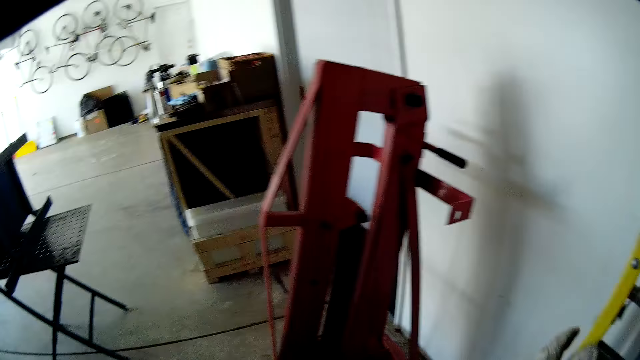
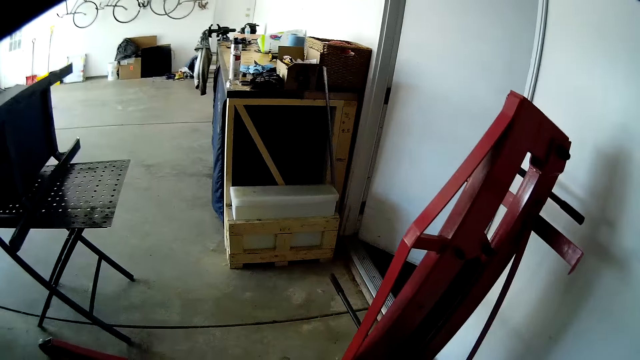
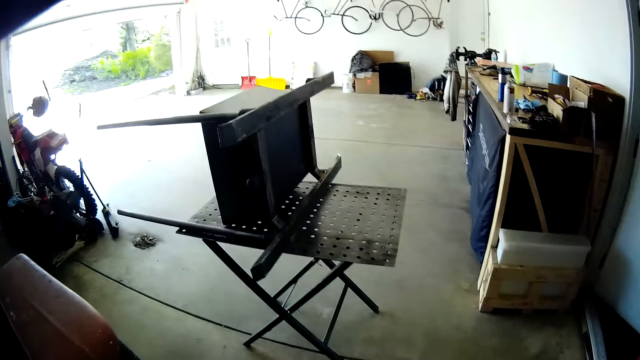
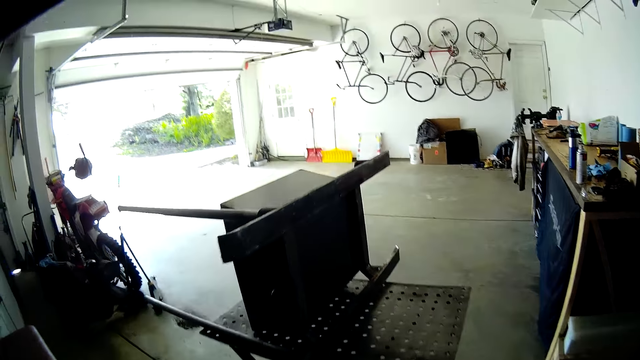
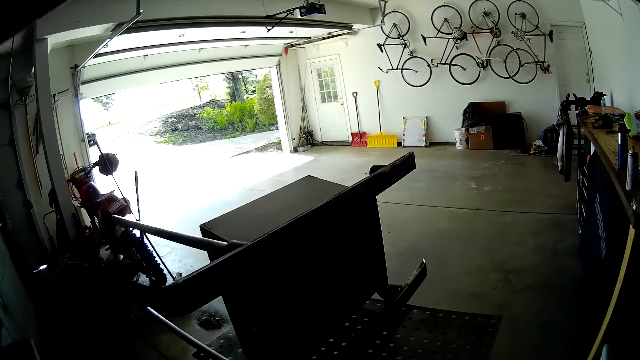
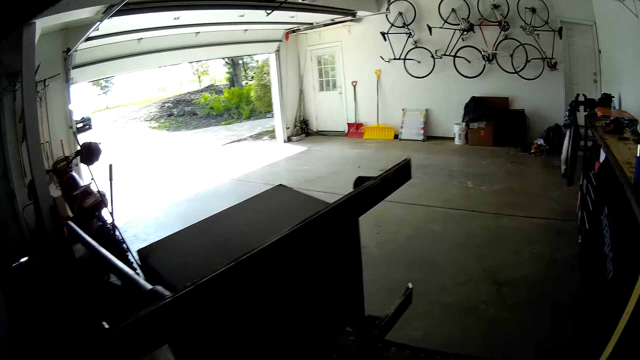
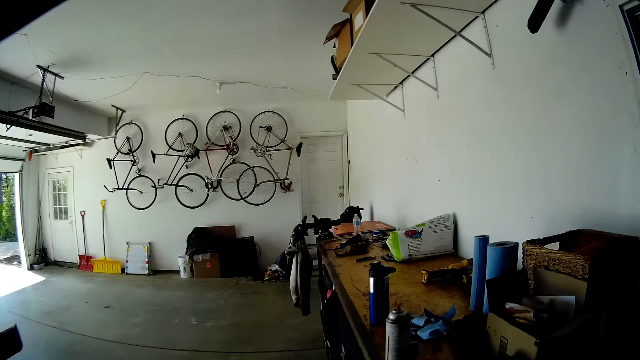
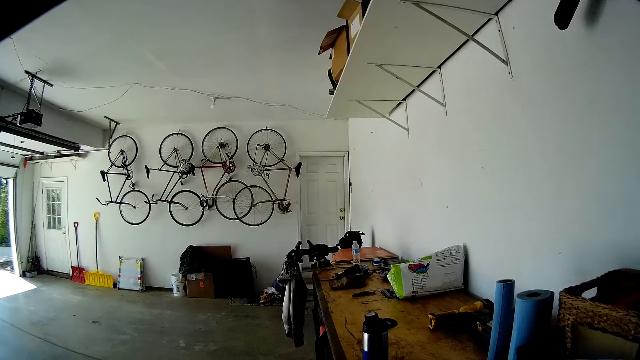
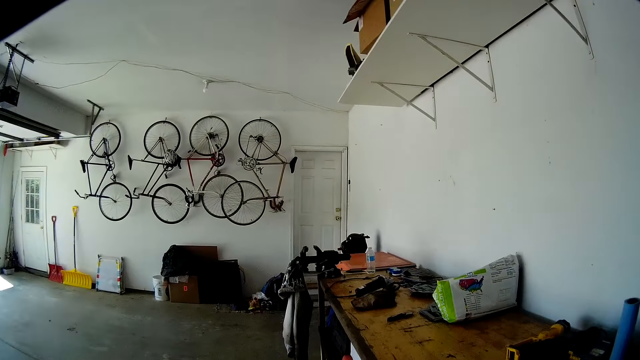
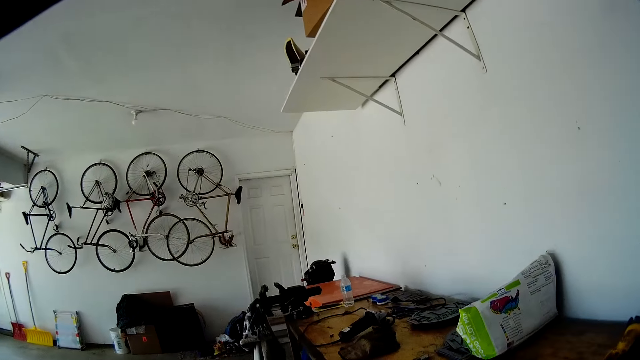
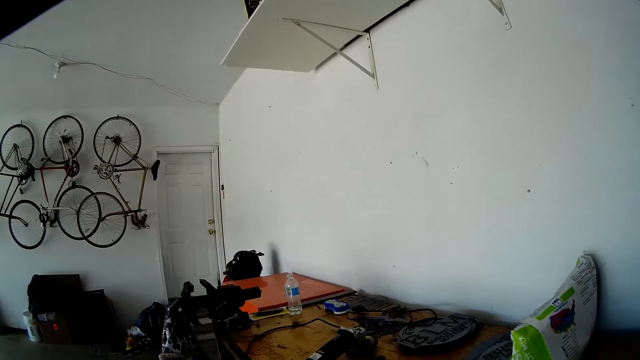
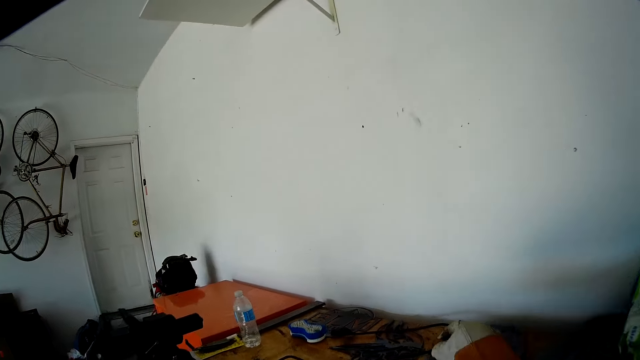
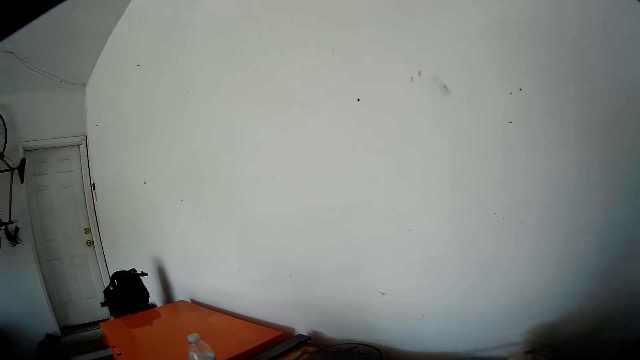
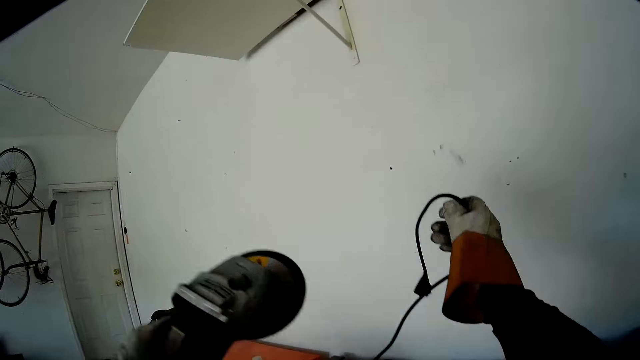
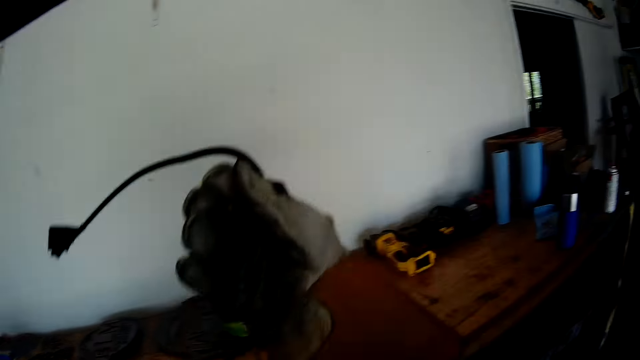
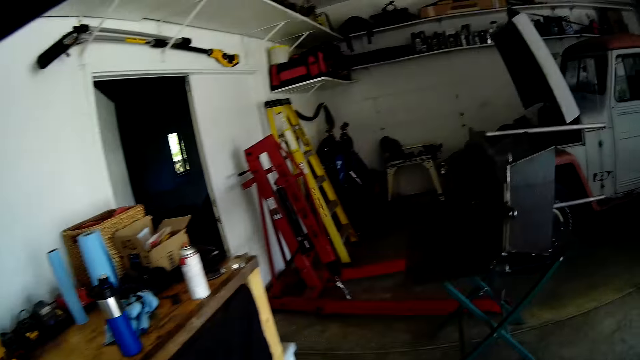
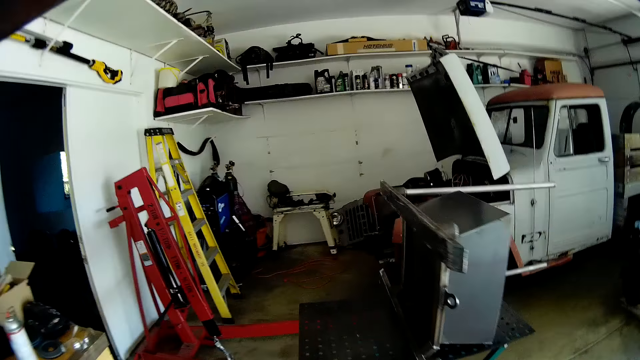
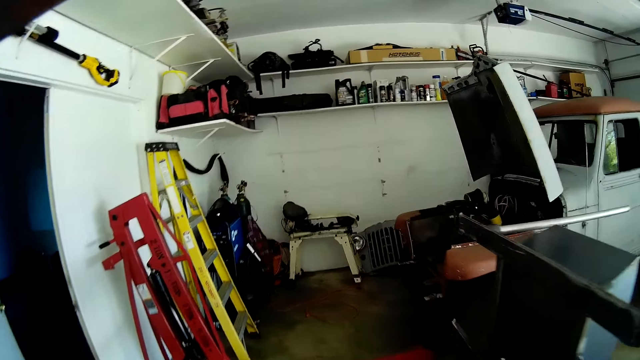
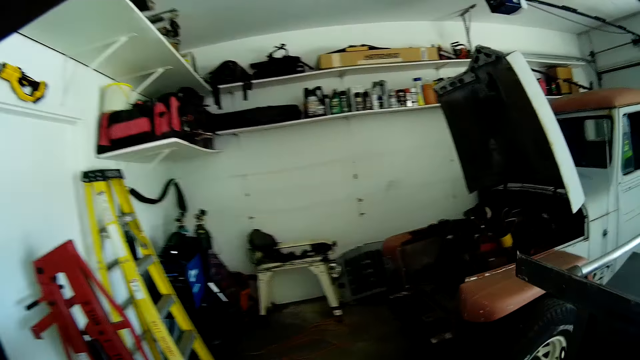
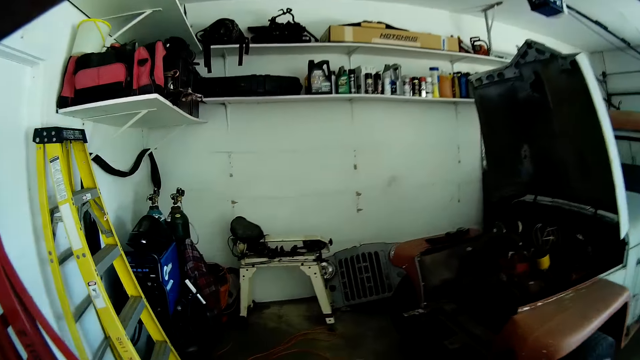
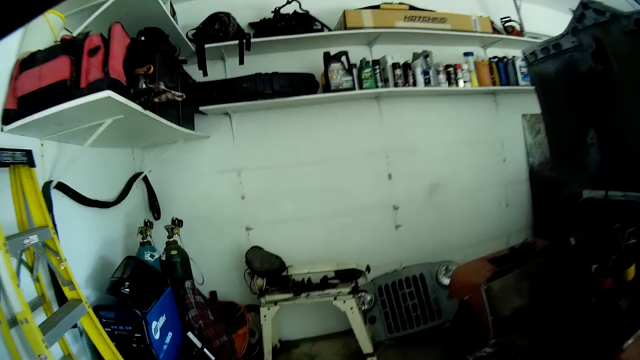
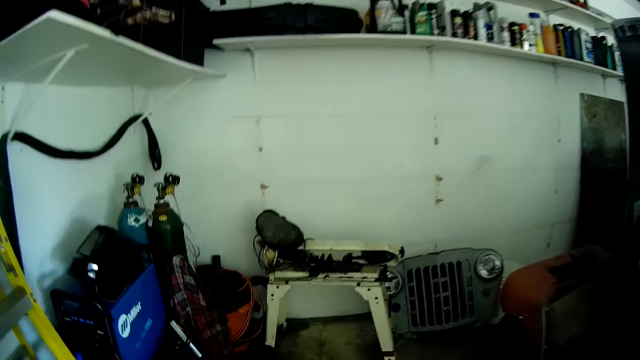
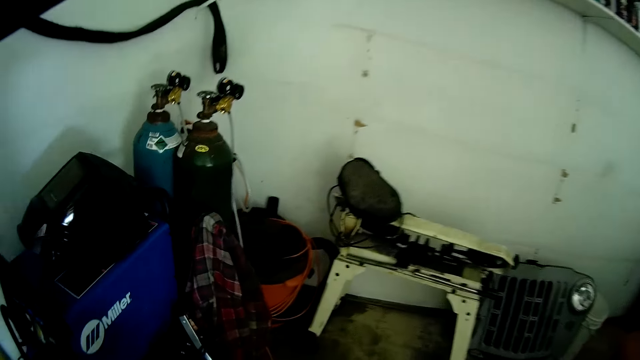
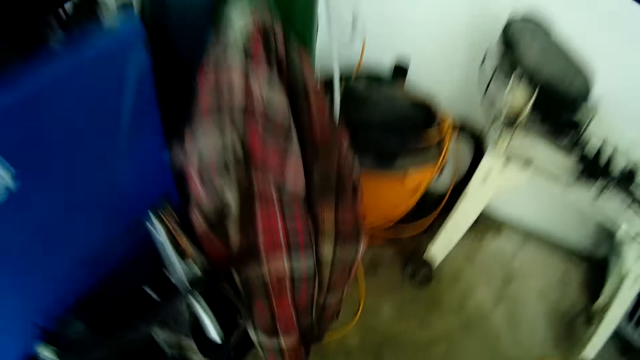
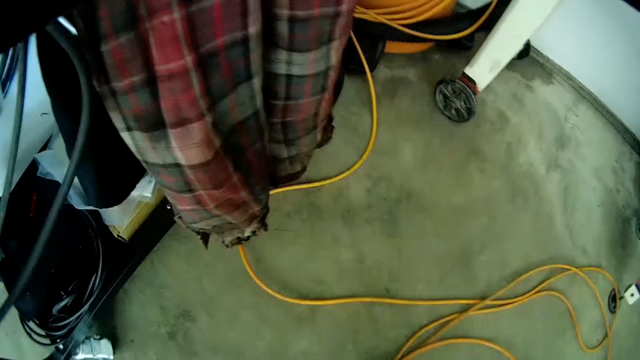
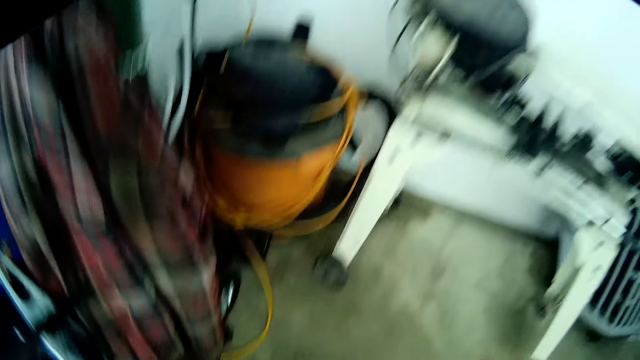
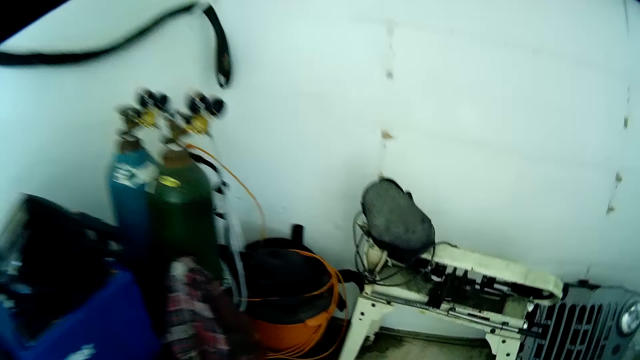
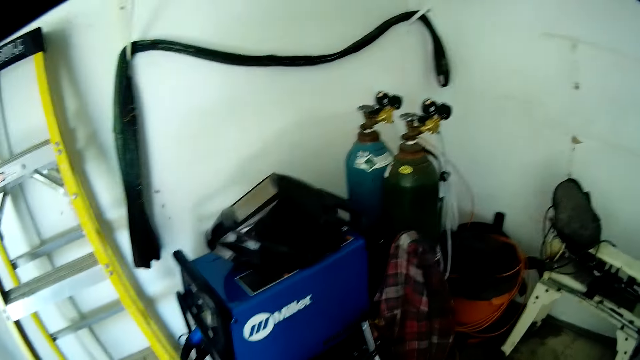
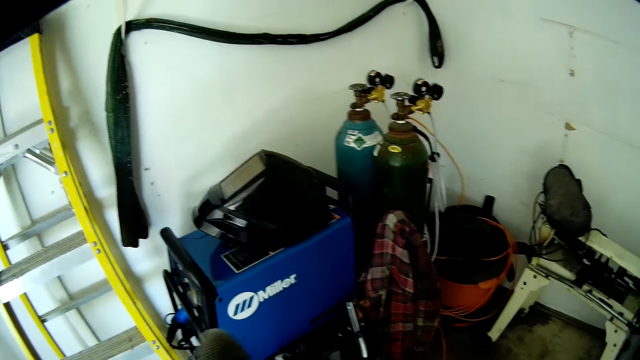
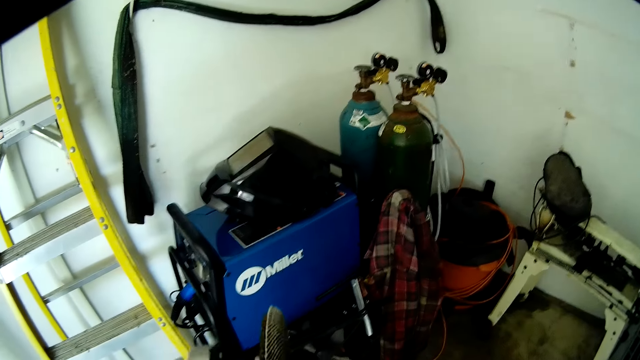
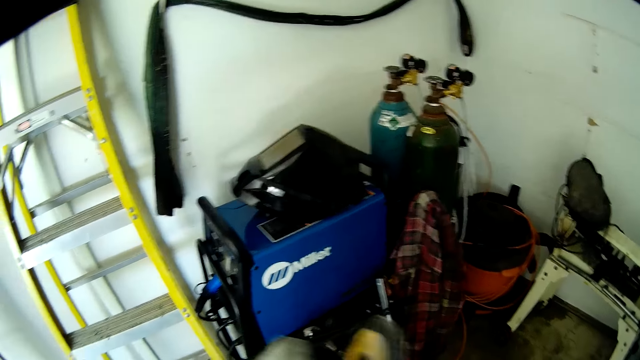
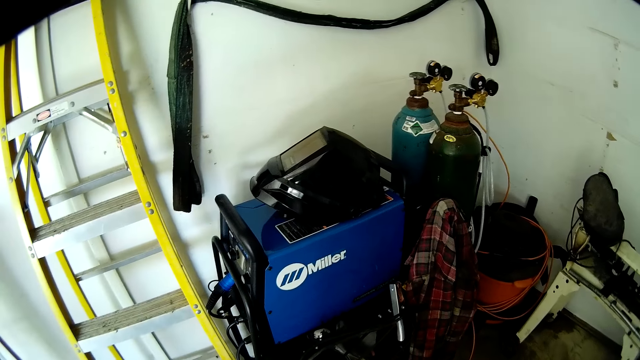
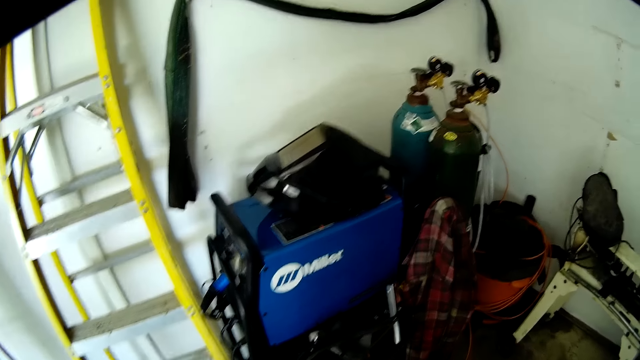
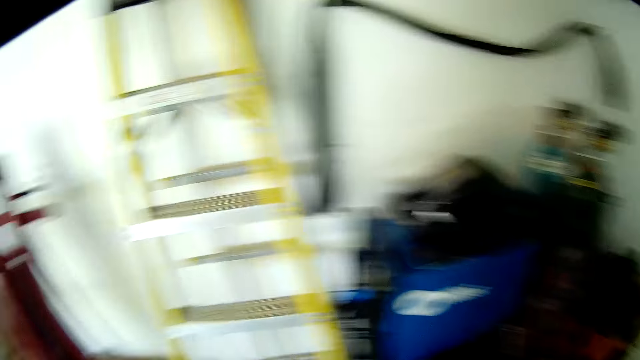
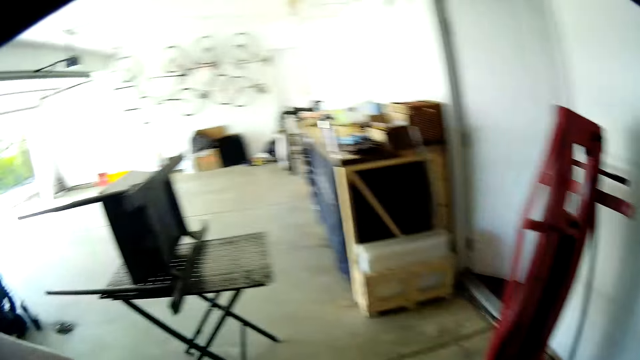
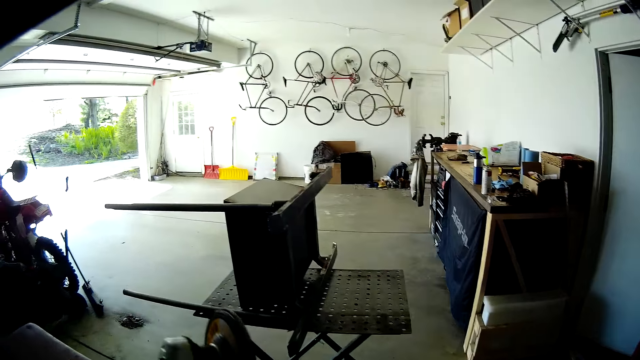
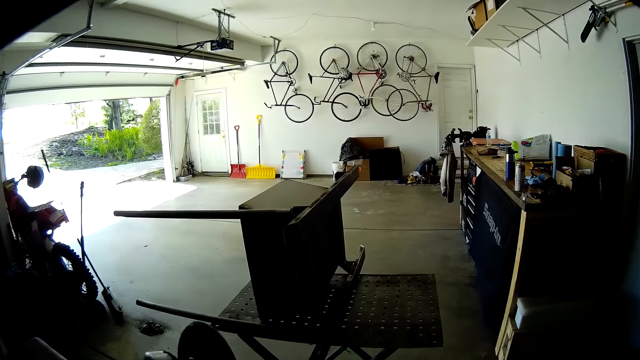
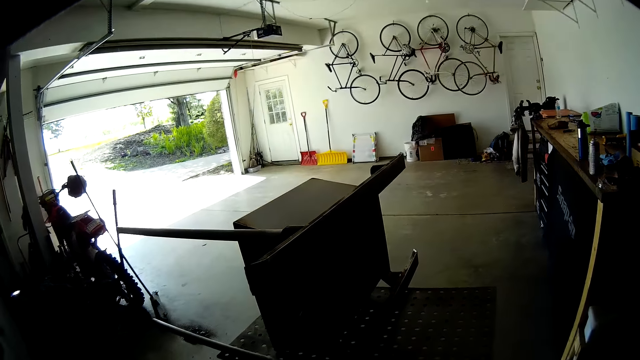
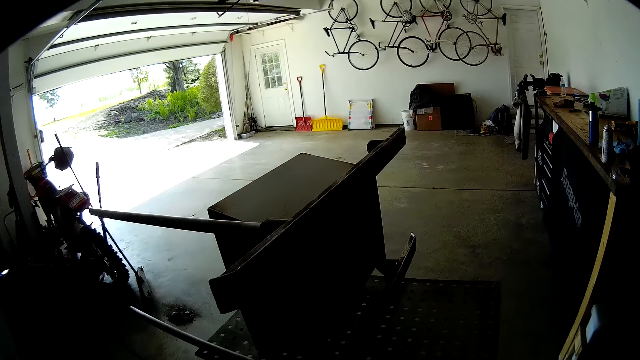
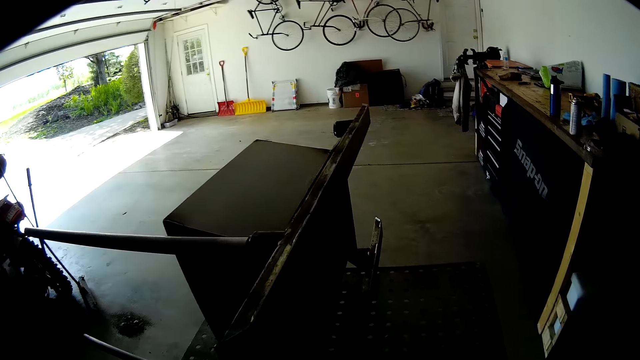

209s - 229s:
The camera wearer walks towards a cabinet. He picks up a cable on the cabinet with his right hand. He walks towards the welding engine. He picks up a hose pipe from the floor. He holds the cable with his right hand. He holds a grinder with his left hand. He walks towards the griller with the grinder in his left hand. He welds metal parts.
